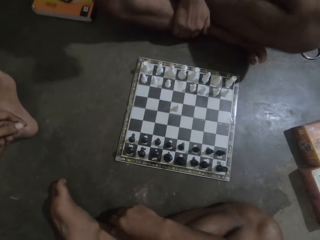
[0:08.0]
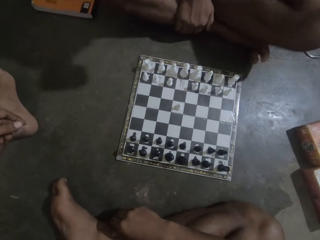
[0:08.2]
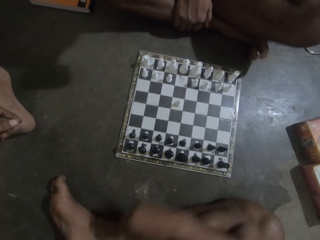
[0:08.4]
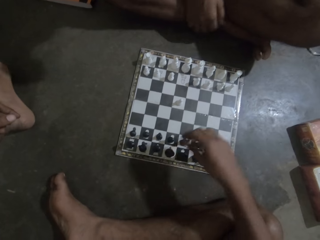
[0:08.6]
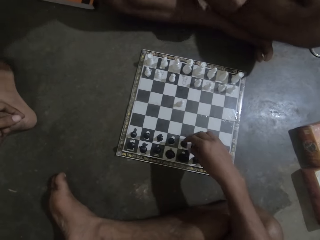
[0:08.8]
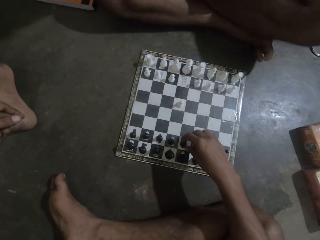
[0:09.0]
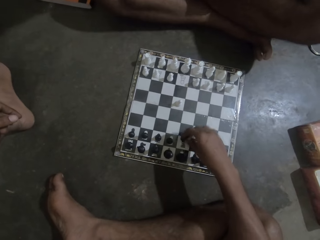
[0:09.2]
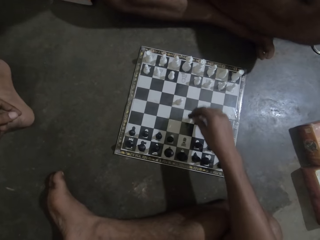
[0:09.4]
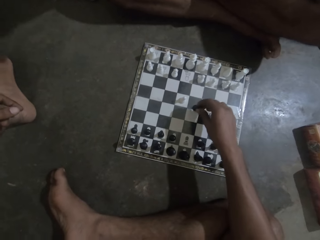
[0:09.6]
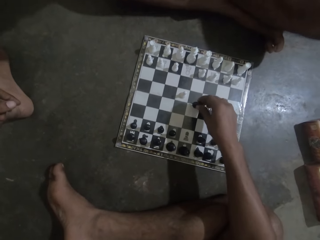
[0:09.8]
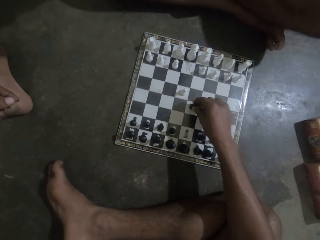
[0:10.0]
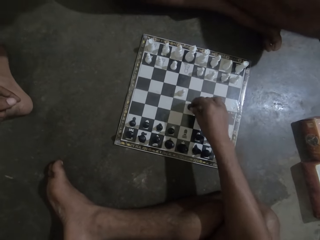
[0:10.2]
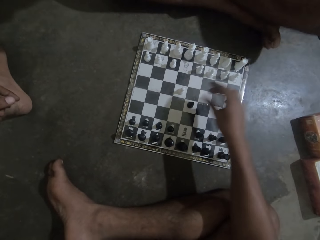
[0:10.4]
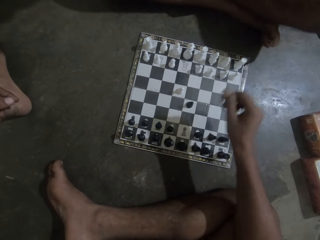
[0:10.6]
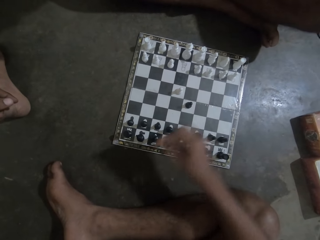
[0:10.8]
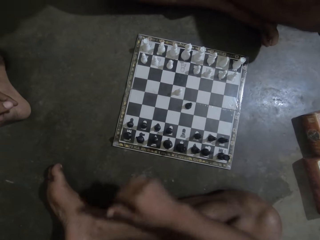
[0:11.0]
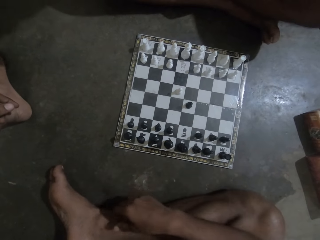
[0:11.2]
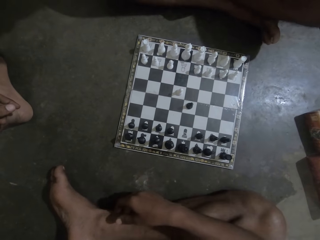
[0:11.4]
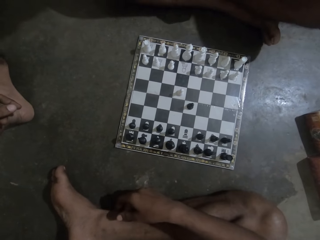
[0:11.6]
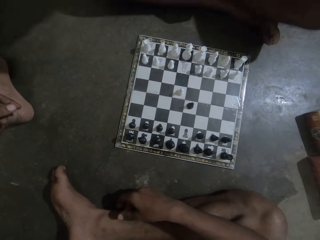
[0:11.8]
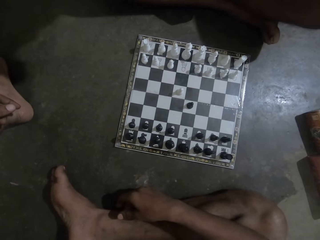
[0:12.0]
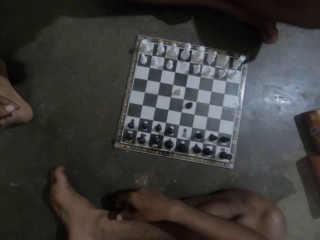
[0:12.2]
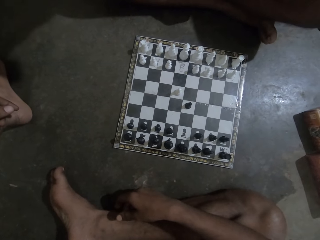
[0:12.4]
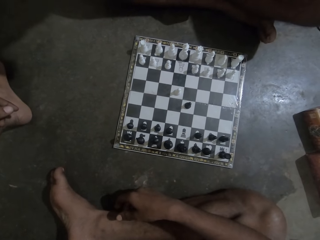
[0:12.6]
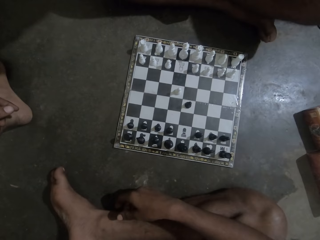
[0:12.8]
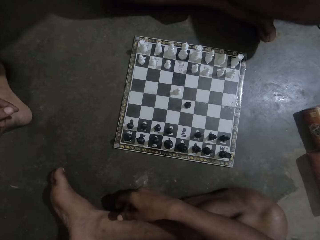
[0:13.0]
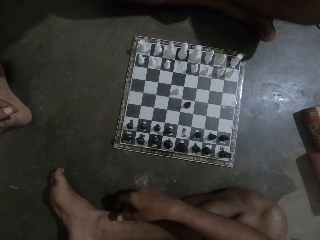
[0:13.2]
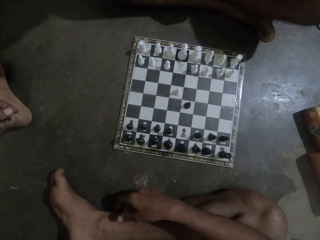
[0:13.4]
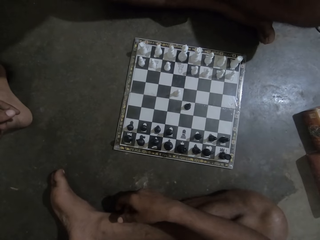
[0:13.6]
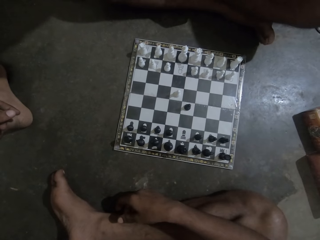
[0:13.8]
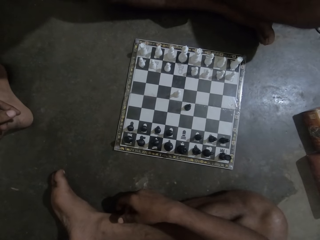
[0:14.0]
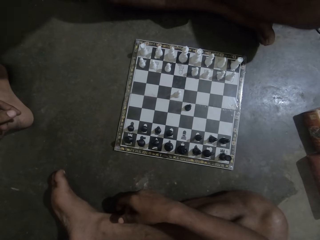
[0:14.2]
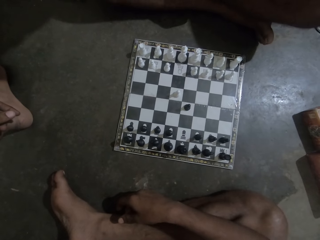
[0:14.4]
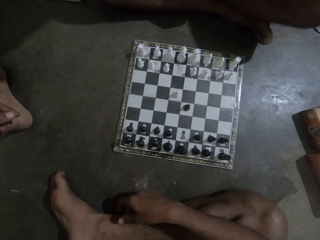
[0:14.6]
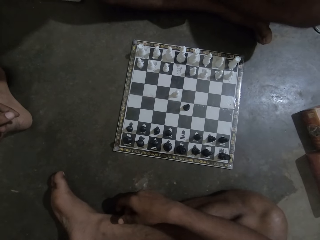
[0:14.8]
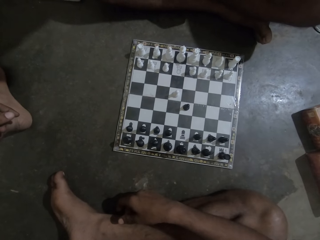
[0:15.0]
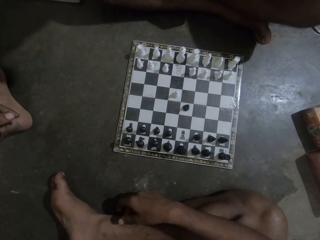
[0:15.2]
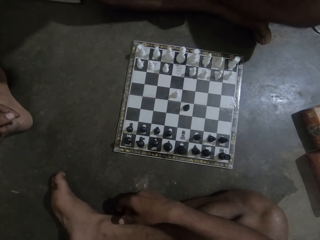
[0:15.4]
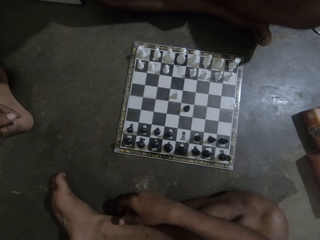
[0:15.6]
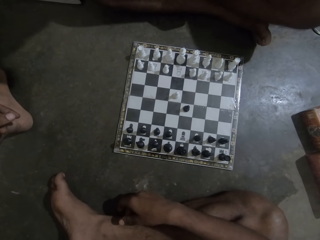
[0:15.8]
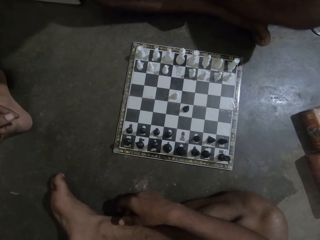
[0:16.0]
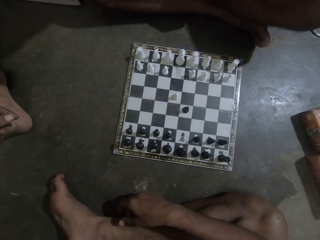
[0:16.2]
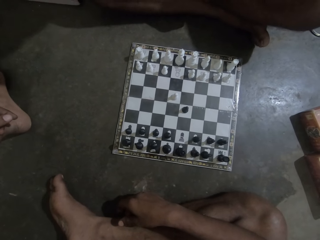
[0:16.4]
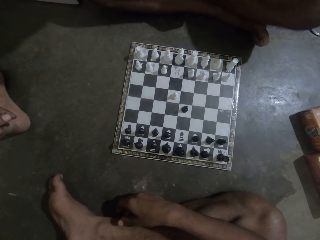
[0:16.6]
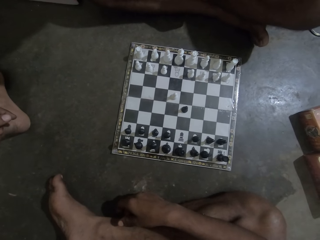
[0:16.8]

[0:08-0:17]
The camera wearer moves the chess piece. They look at the chess game with a man.

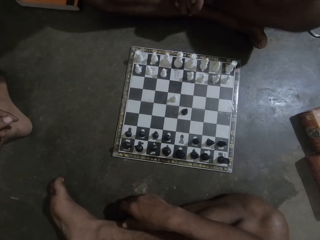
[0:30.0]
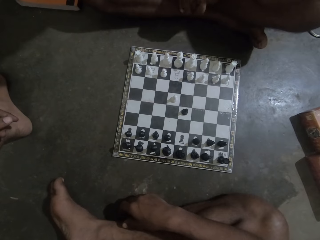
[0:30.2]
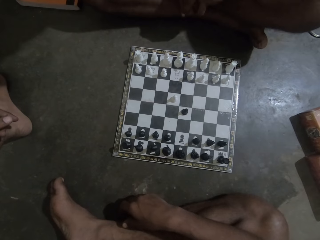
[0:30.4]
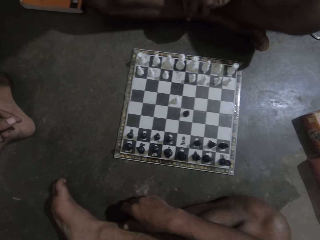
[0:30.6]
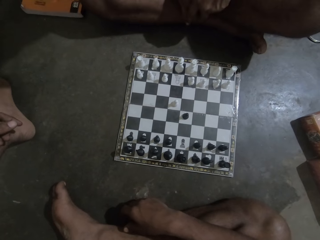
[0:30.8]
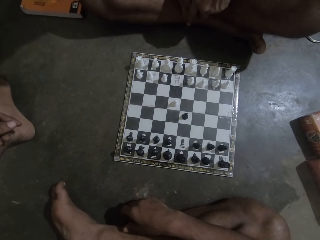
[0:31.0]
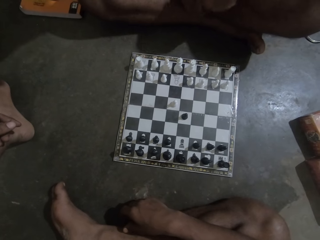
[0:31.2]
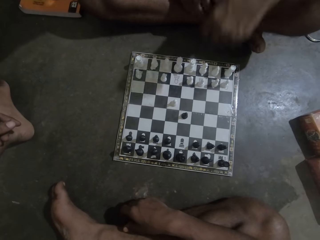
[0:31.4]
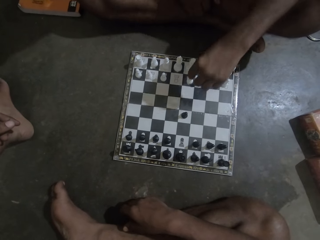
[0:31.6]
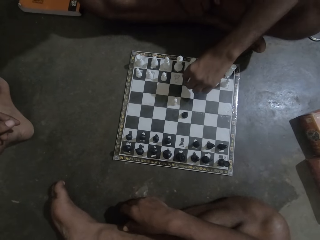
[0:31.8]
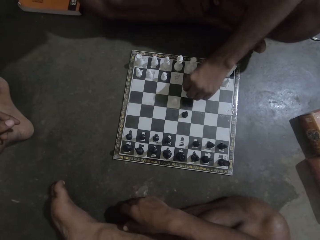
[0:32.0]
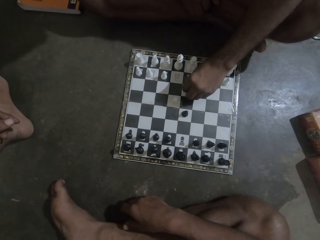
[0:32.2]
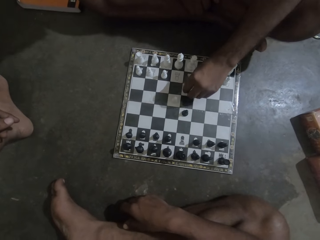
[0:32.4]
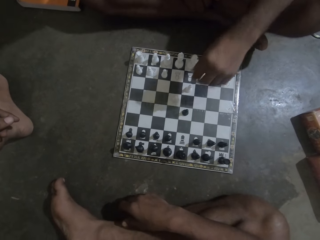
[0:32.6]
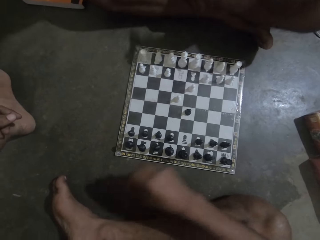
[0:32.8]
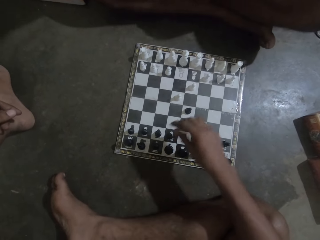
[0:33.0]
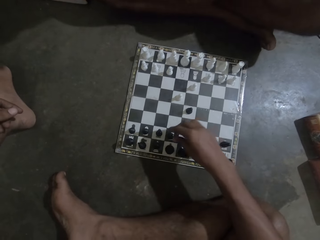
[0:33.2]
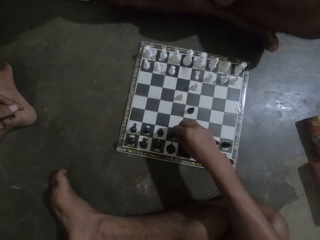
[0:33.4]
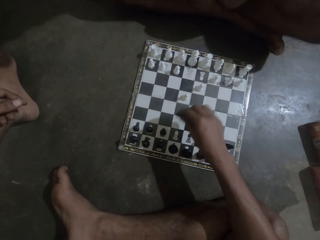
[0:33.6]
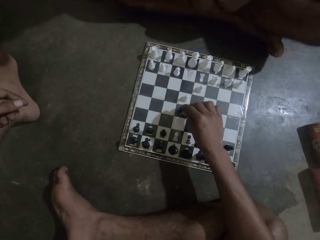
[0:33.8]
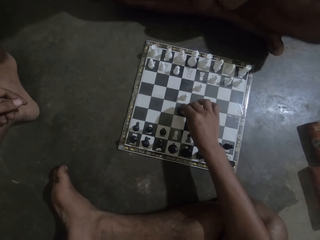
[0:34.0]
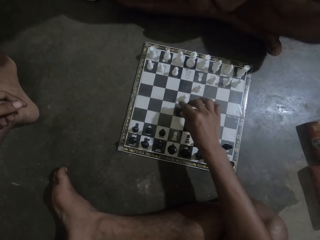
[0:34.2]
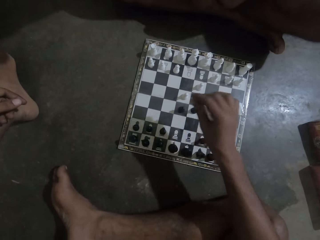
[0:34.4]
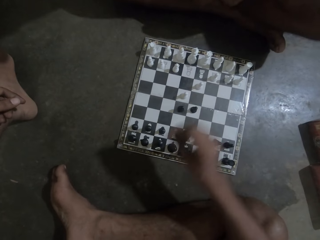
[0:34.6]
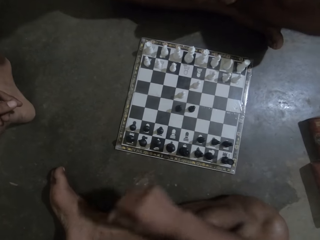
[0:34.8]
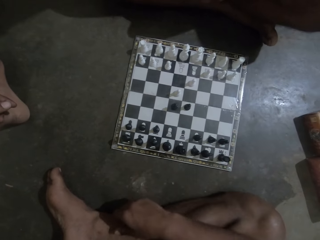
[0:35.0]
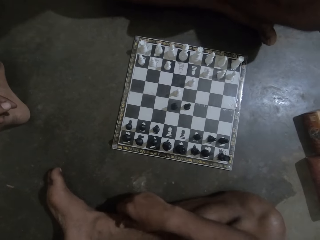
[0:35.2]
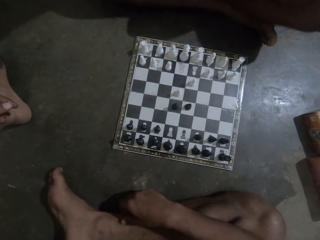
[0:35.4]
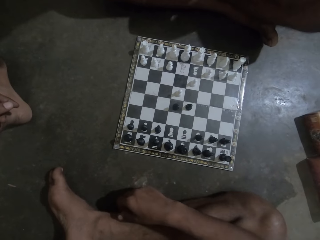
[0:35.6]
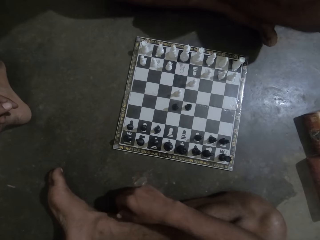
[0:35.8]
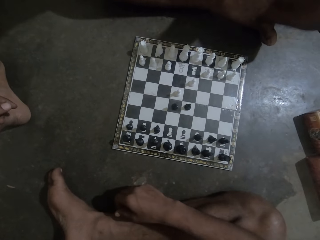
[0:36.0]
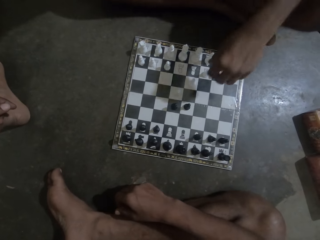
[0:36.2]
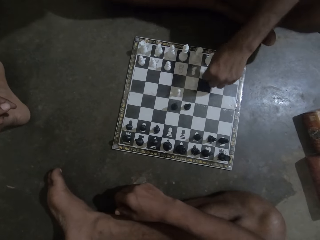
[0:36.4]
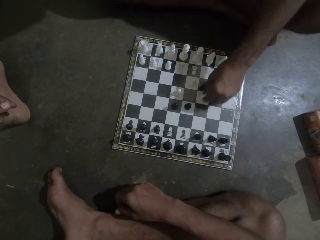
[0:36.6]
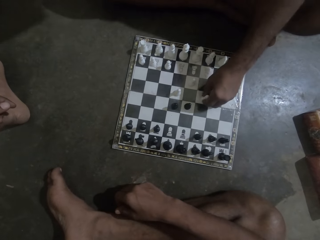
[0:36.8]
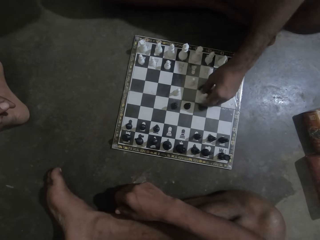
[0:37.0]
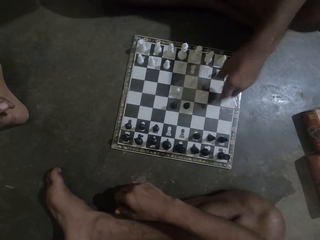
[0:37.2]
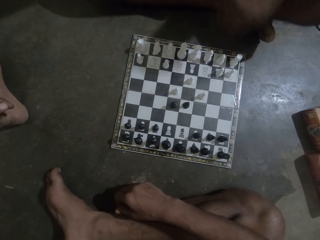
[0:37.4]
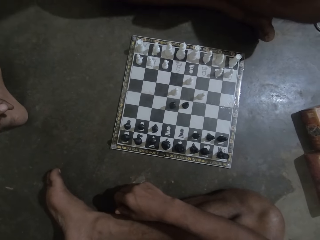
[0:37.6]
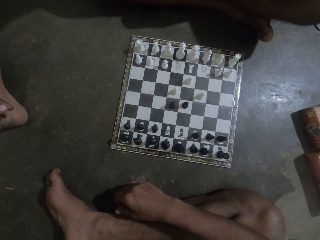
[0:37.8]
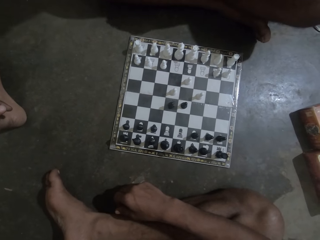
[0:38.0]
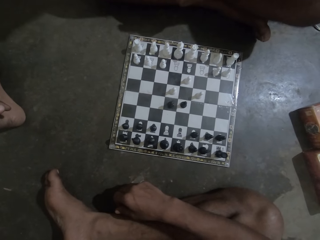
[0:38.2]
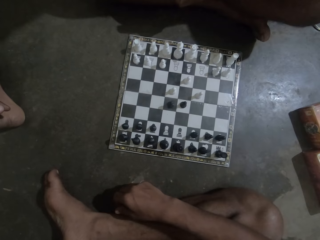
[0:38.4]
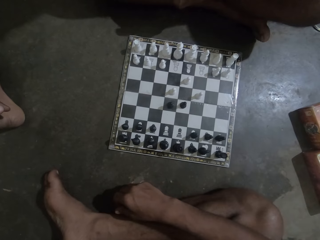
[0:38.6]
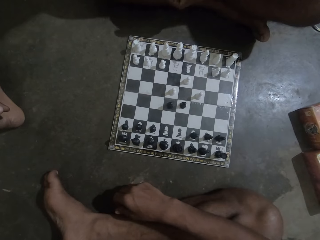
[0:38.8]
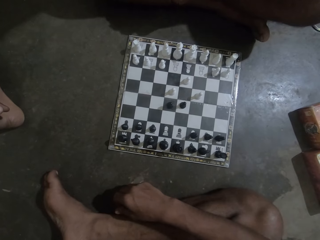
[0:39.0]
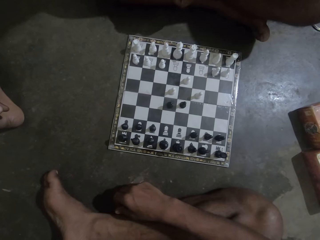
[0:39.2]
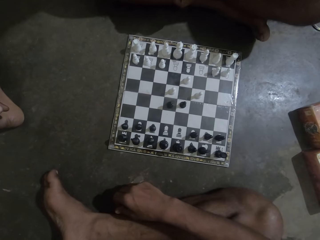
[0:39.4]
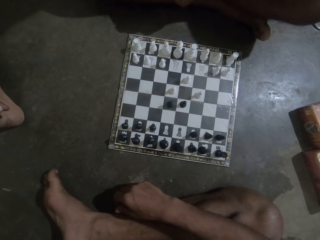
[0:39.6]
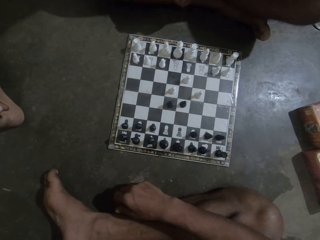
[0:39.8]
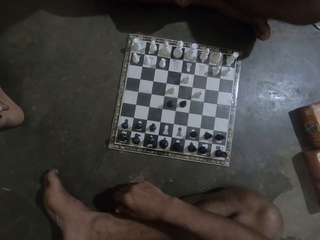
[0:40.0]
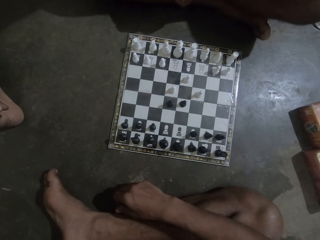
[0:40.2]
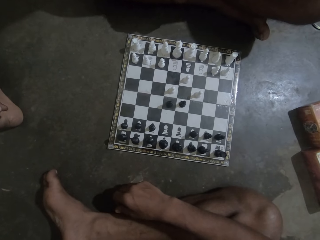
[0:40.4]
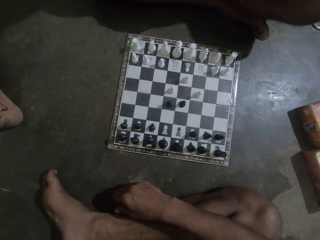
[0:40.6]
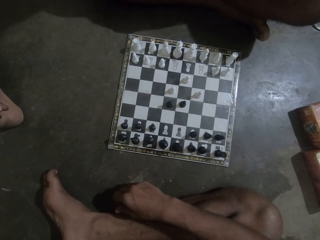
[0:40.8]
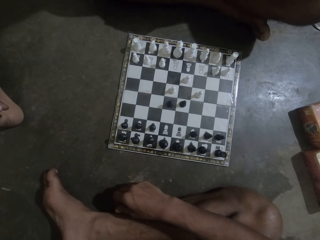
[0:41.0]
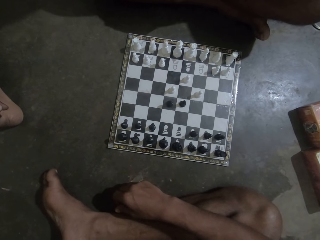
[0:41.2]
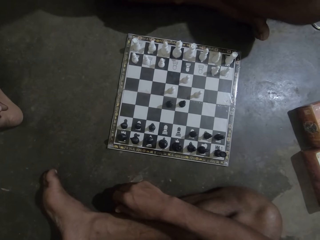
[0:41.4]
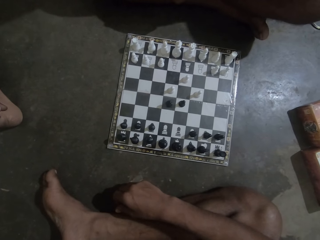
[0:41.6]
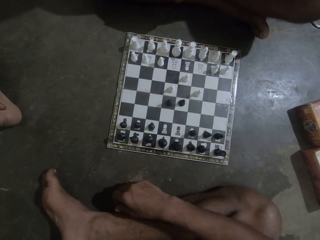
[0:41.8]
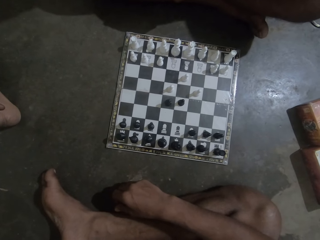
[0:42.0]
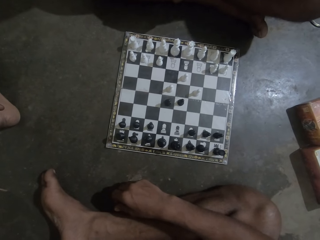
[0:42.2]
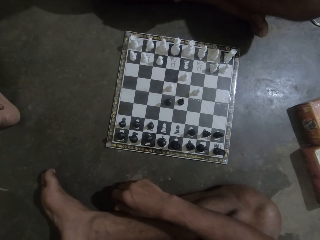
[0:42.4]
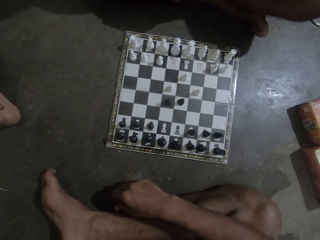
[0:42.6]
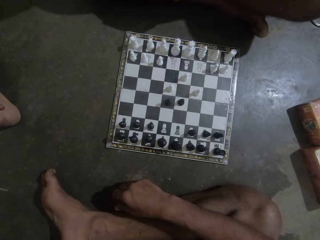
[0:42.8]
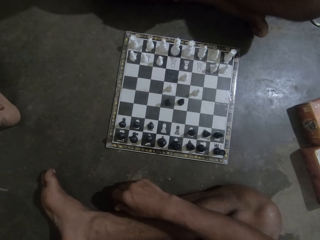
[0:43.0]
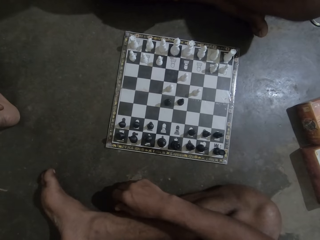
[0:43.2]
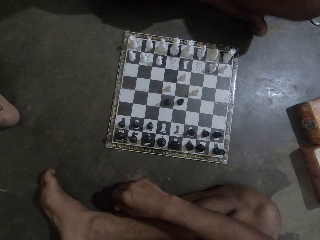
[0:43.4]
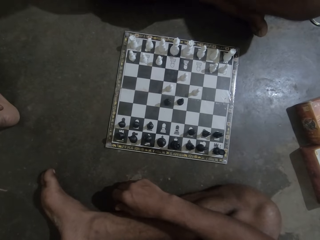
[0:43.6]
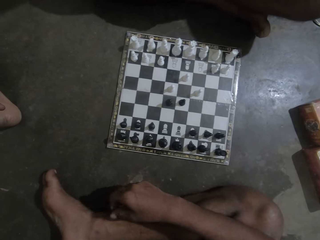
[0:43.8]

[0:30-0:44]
A man moves the chess piece. The camera wearer moves the chess piece. The man moves the chess piece. The camera wearer looks at the chess game with the man.
